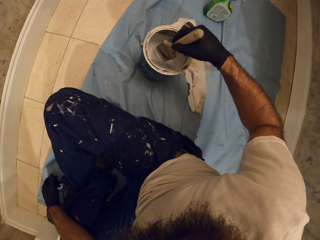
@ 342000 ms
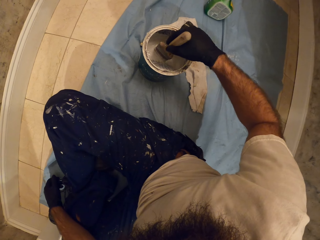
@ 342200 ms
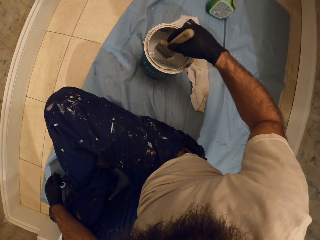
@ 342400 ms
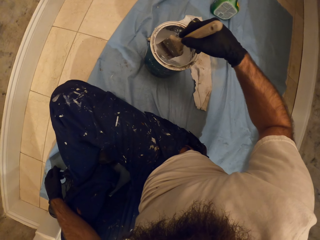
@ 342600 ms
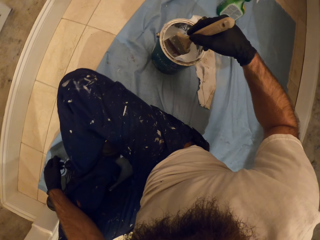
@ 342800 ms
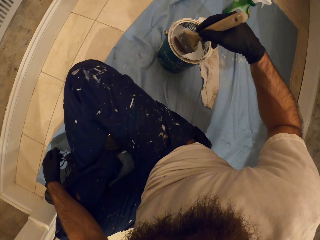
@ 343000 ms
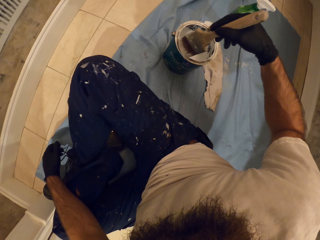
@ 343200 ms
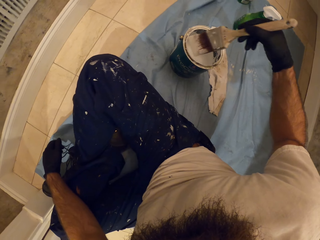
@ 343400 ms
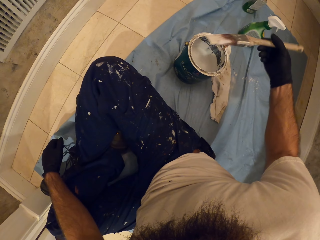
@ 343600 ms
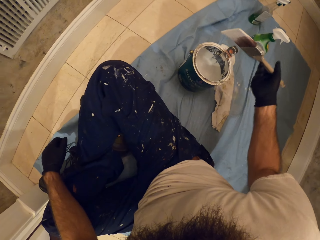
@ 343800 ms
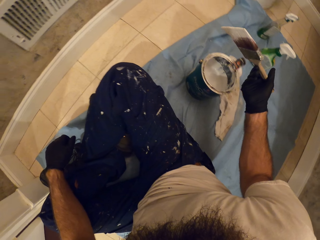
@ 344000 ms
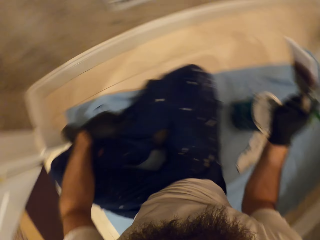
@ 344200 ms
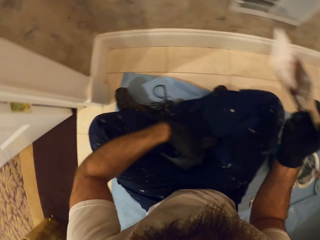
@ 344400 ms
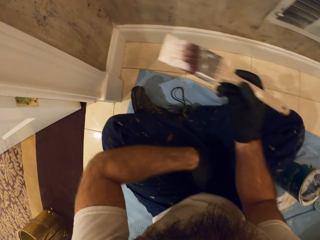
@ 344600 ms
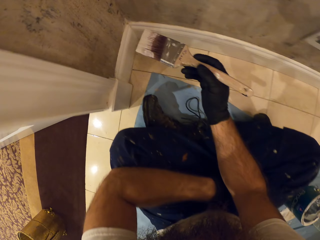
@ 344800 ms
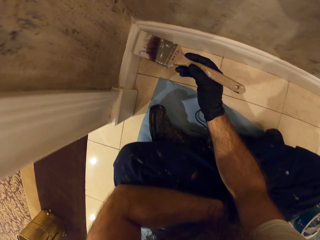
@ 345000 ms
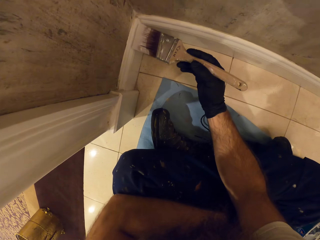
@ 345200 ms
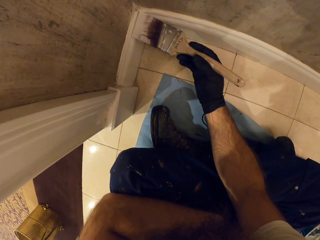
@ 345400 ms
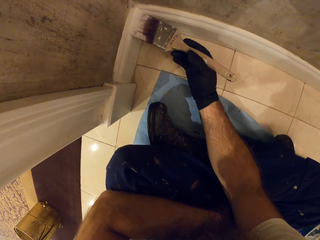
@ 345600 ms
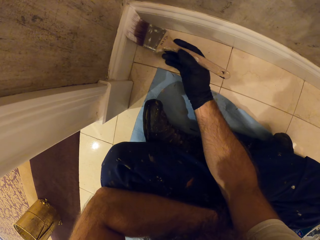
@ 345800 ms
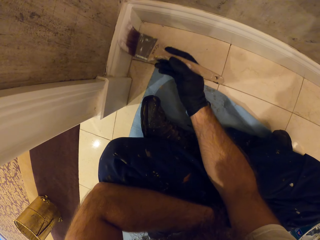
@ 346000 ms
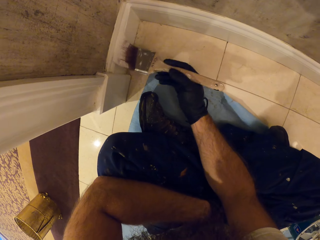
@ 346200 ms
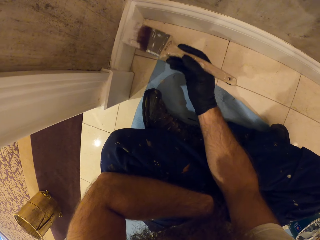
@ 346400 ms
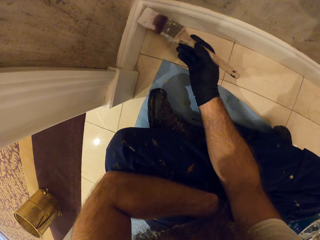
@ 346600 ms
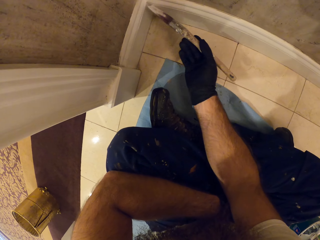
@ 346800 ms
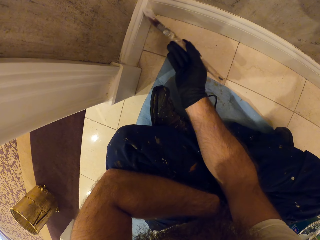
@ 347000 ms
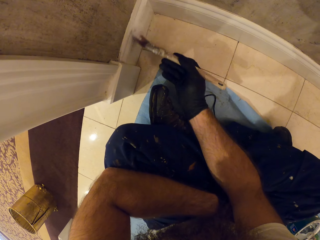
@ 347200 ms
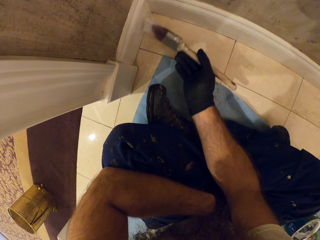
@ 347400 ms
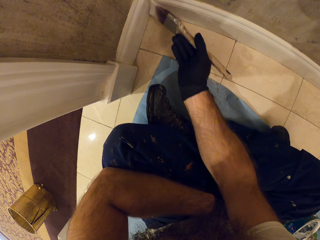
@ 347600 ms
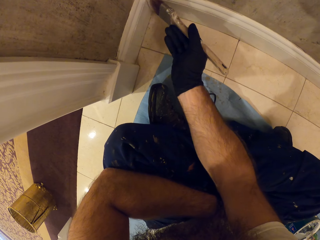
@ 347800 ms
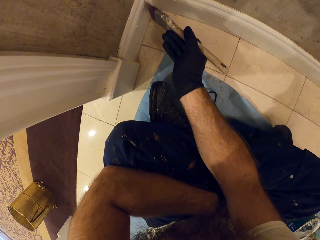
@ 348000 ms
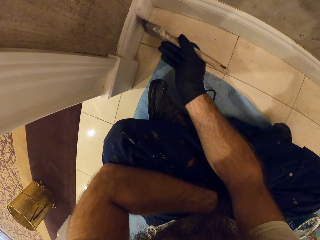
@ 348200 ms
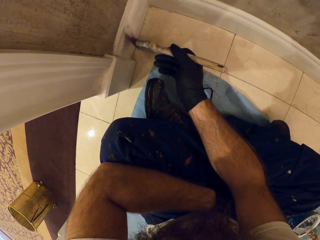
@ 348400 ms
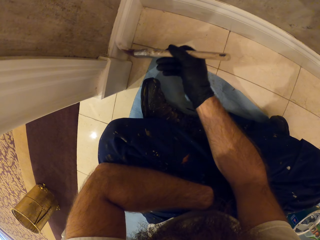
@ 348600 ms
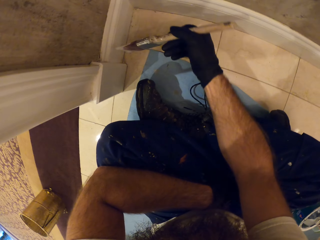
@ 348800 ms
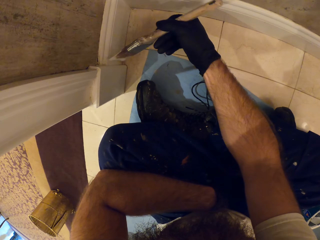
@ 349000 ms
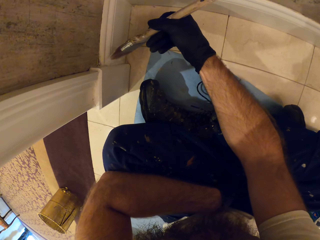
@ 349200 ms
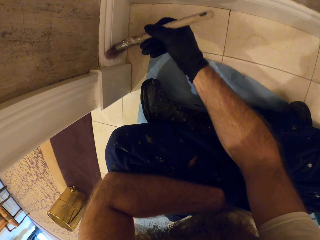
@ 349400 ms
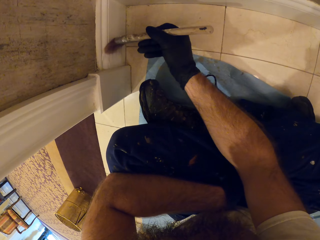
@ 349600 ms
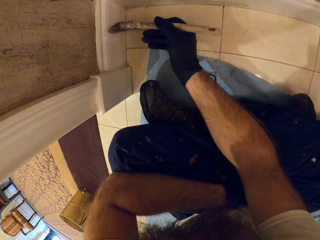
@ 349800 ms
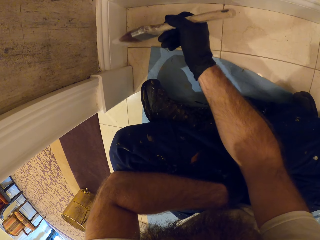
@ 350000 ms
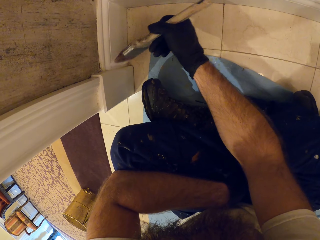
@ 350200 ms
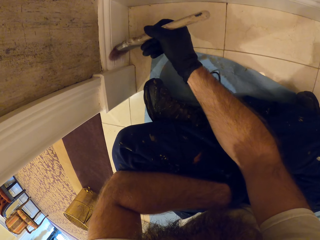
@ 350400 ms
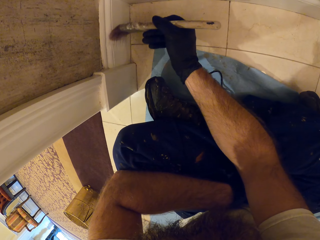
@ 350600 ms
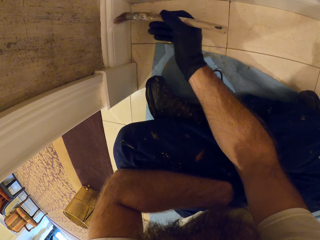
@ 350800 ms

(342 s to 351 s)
The camera wearer dips the paint brush in the paint bucket with his right hand. He wipes excess paint on the paint brush. He dabs the paint brush in the paint bucket with his right hand. He paints the wall cap with the paint brush in his right hand.

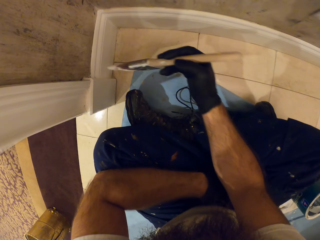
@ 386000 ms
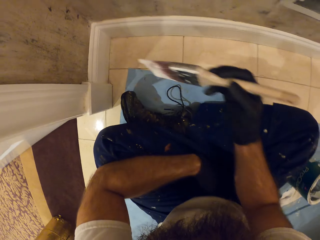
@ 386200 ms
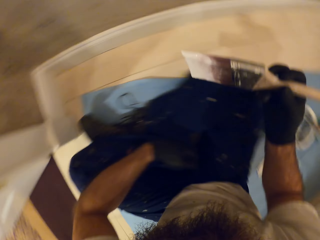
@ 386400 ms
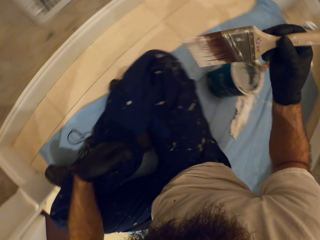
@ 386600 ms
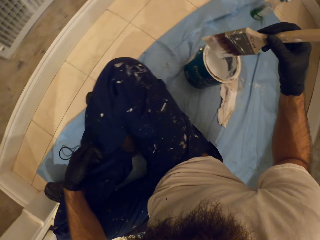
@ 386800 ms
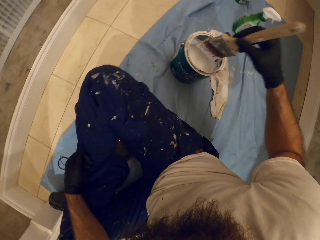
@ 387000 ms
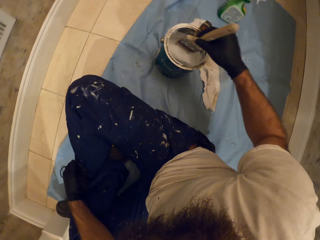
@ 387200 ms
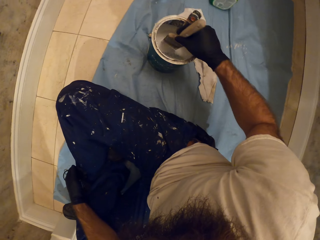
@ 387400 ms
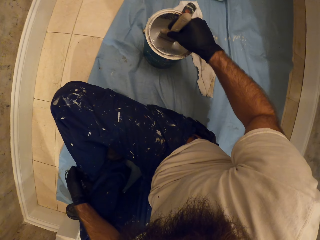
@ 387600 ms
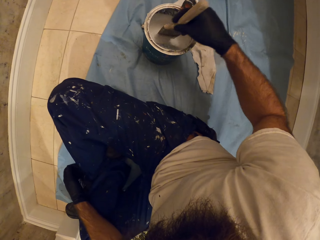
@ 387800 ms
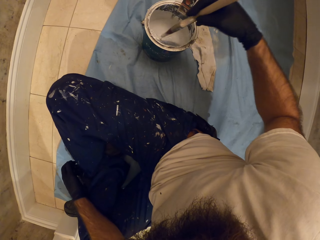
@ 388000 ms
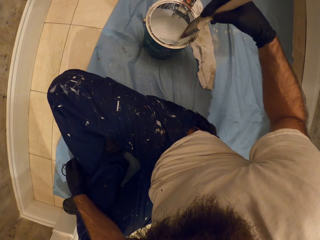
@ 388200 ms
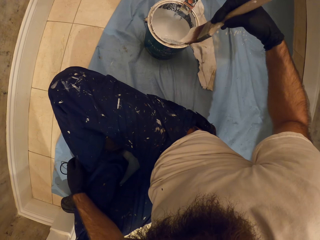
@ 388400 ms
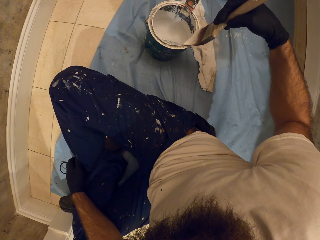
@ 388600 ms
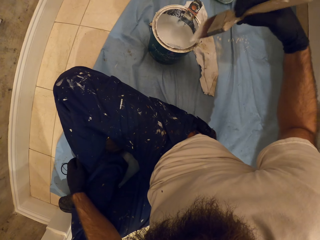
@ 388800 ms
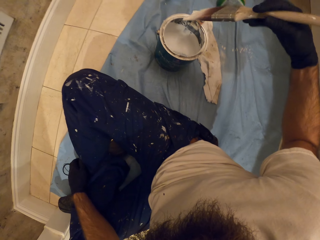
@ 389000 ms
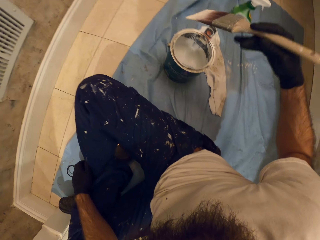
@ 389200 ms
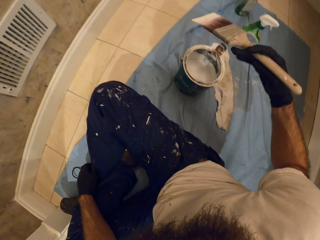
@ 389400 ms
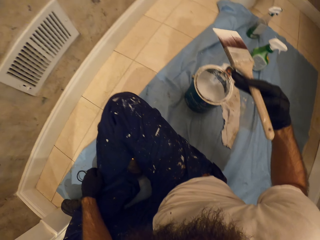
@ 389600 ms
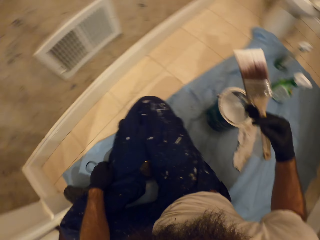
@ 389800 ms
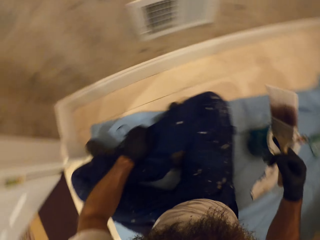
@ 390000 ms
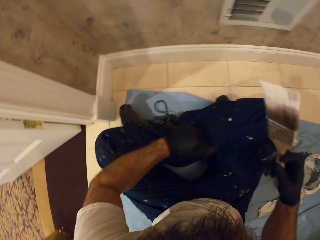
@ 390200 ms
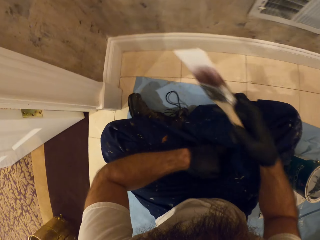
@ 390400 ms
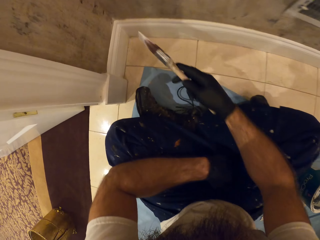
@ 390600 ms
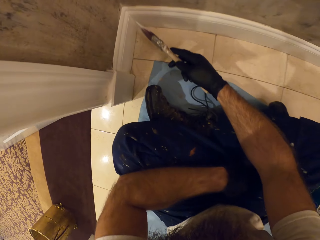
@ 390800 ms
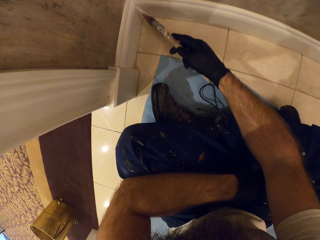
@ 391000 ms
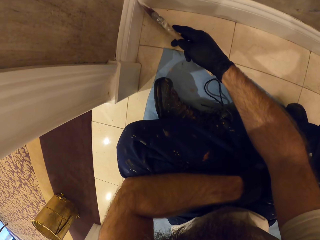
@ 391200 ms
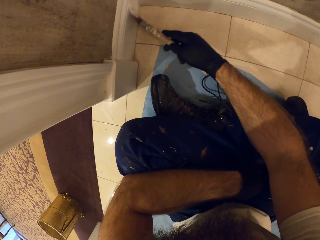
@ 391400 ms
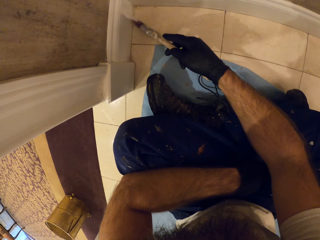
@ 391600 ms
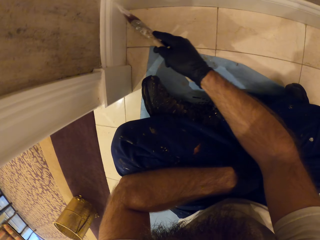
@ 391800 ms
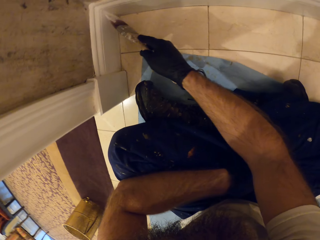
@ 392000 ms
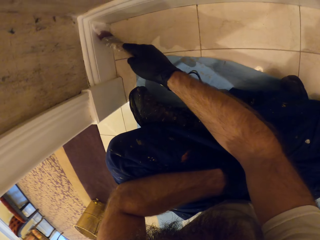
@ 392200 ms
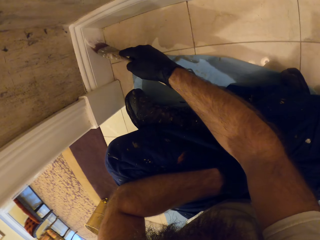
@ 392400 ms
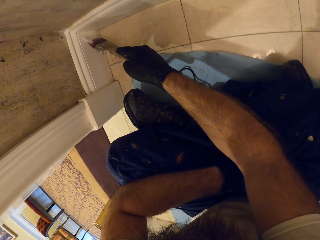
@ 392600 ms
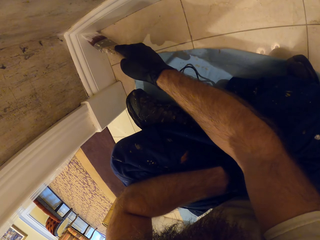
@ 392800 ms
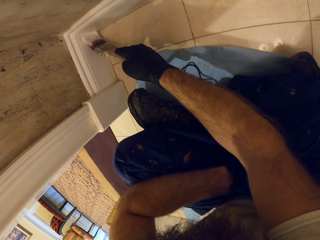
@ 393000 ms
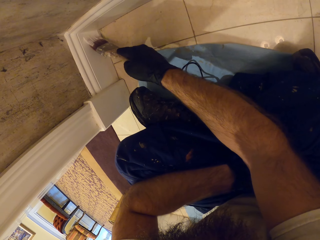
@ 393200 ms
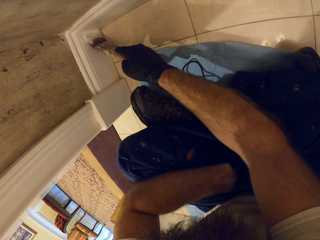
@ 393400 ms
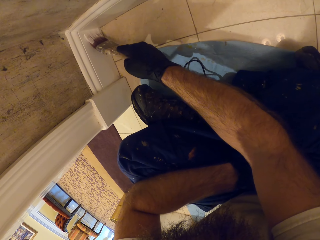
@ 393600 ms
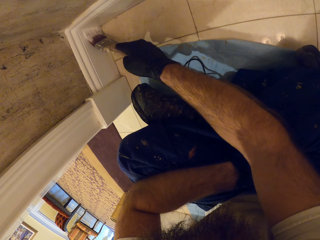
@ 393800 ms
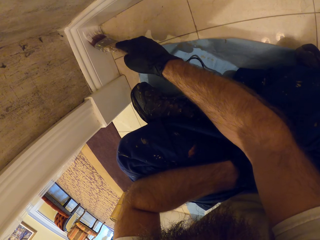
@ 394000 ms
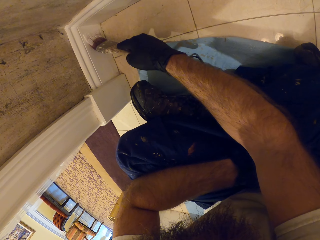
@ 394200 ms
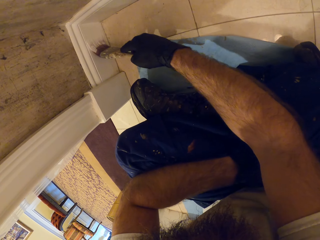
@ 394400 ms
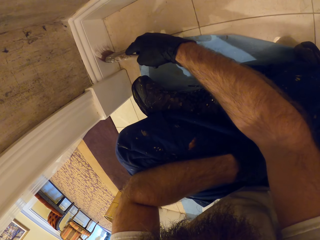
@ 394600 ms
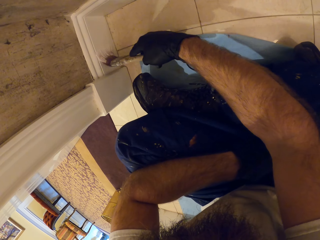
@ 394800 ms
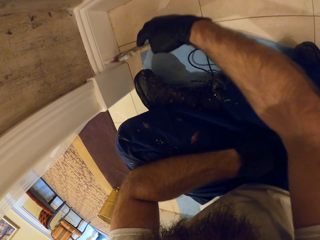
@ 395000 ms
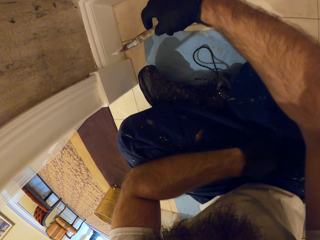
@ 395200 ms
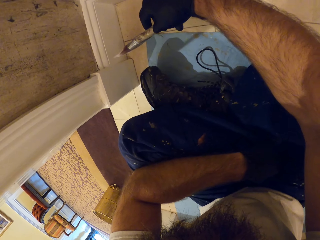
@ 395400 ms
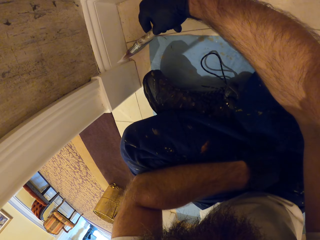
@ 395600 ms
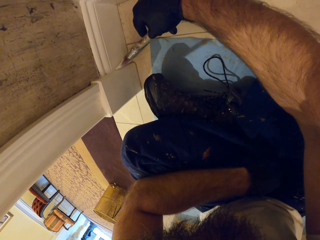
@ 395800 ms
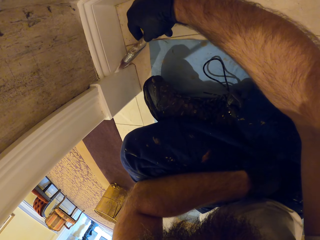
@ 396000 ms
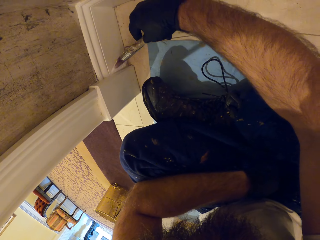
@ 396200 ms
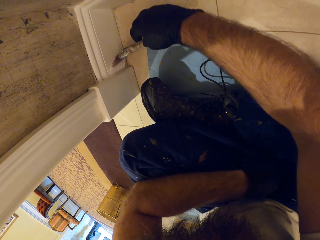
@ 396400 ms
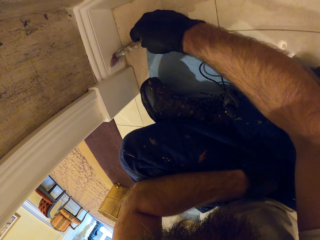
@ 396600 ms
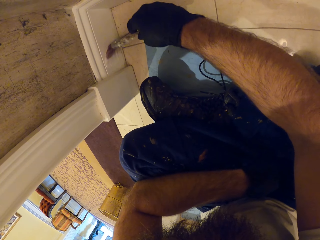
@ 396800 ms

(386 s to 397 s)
The camera wearer dips the paint brush in the paint bucket with his right hand. He wipes excess paint on the paint brush. He dabs the paint brush in the paint bucket with his right hand. He paints the wall cap with the paint brush in his right hand.

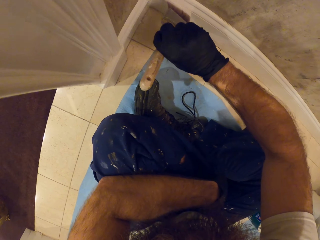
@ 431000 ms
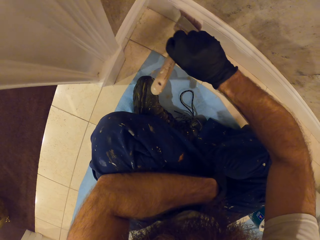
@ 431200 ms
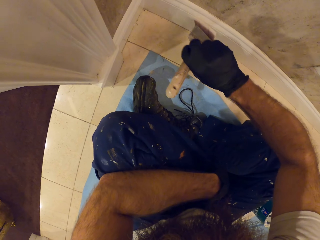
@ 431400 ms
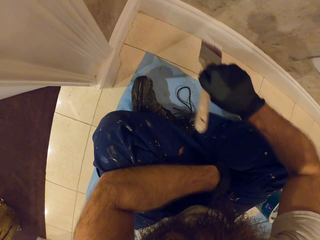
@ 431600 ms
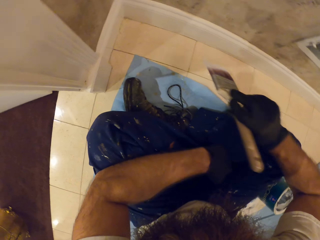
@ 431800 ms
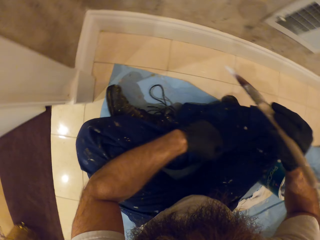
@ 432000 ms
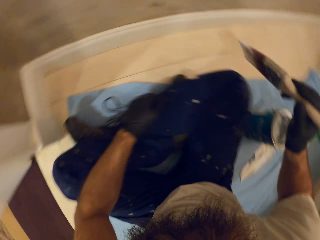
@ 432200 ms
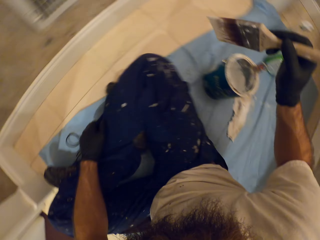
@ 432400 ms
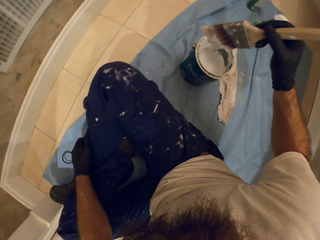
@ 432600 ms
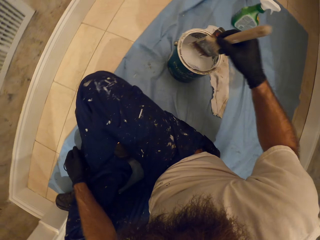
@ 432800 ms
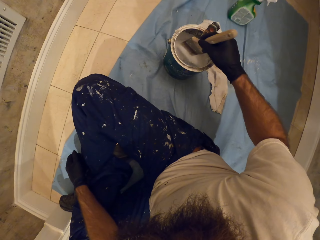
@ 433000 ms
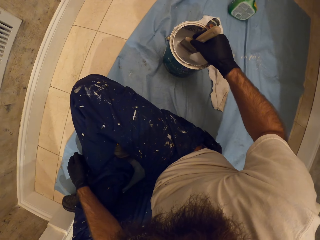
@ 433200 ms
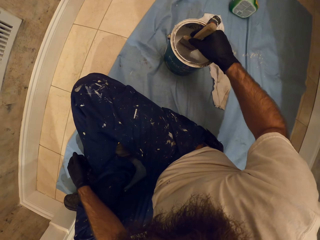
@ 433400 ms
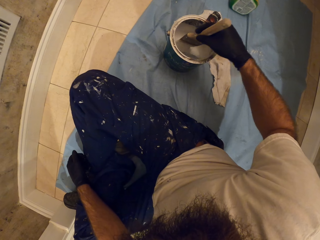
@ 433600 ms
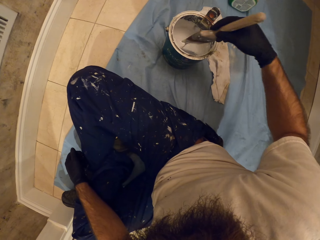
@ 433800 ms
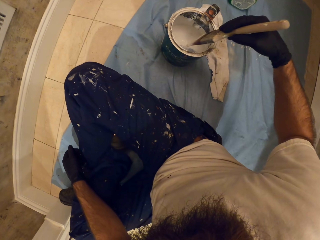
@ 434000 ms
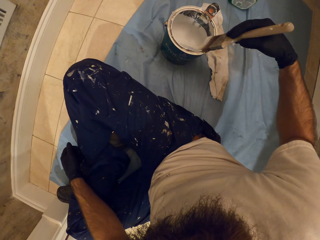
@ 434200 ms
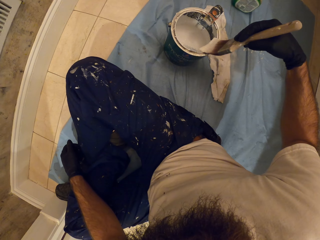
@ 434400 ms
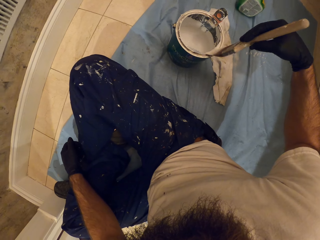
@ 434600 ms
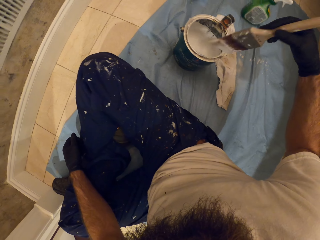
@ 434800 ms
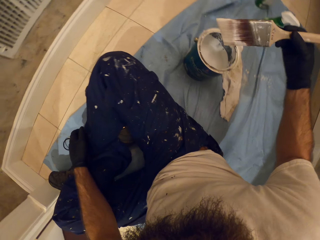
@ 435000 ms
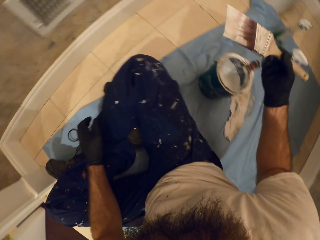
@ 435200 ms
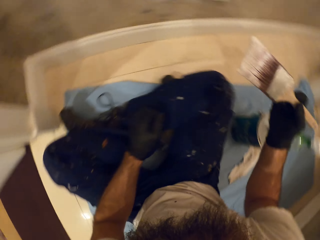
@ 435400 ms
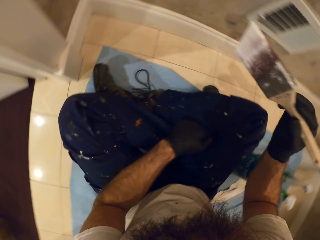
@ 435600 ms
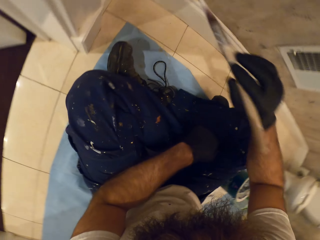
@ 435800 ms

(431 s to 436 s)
The camera wearer dips the paint brush in the paint bucket with his right hand. He wipes excess paint on the paint brush. He dabs the paint brush in the paint bucket with his right hand.
